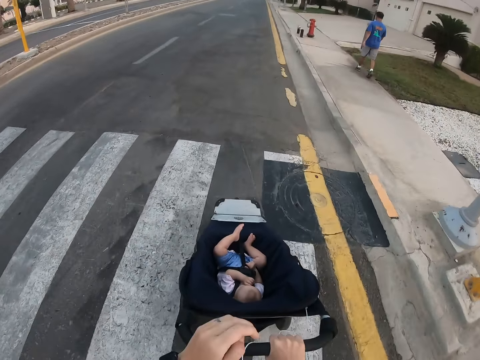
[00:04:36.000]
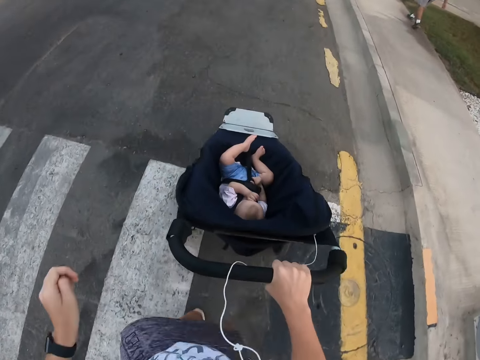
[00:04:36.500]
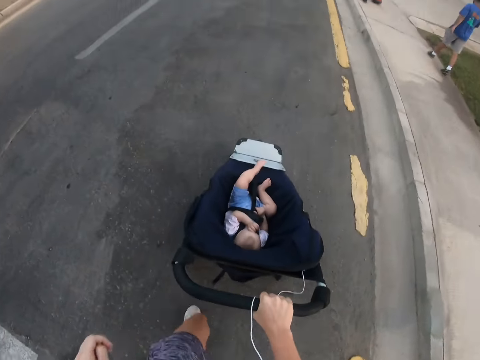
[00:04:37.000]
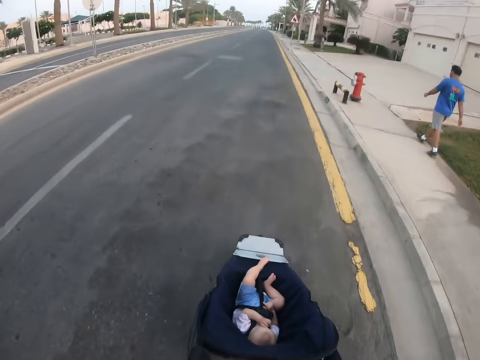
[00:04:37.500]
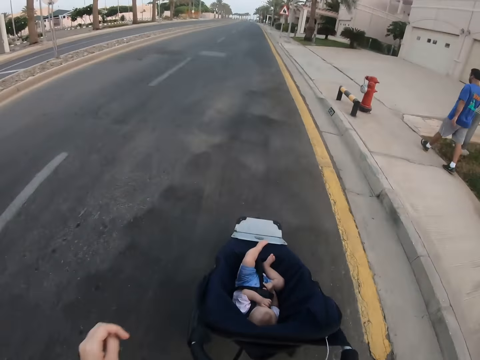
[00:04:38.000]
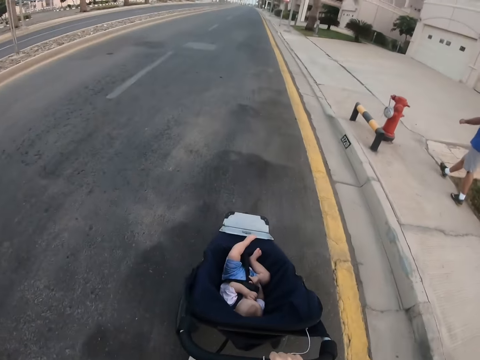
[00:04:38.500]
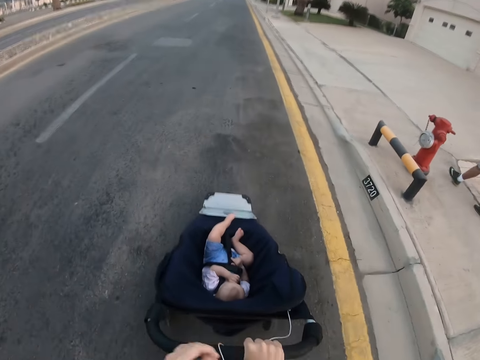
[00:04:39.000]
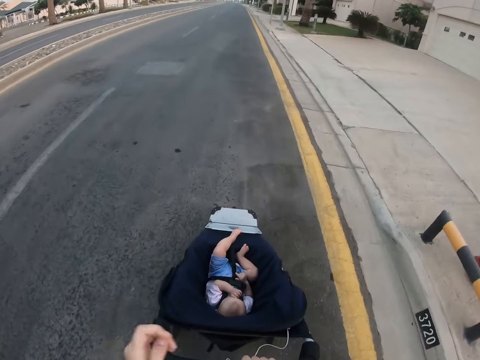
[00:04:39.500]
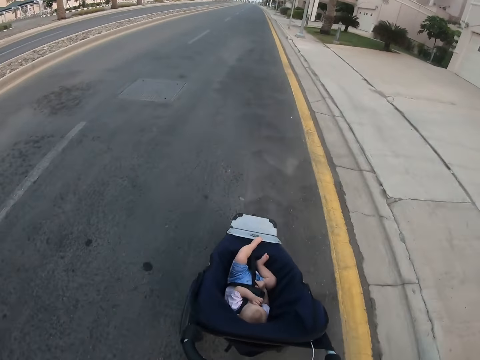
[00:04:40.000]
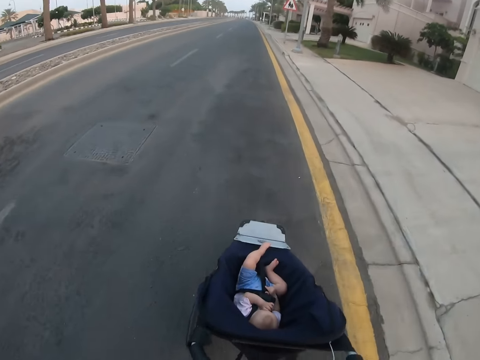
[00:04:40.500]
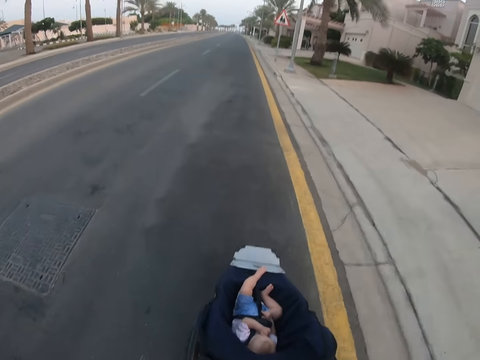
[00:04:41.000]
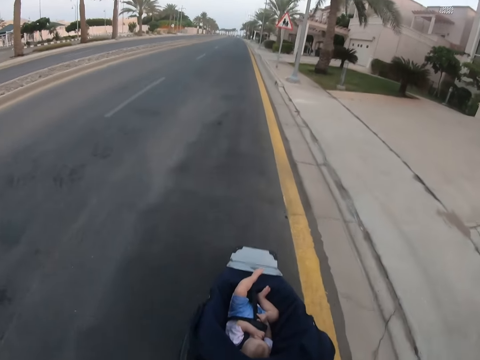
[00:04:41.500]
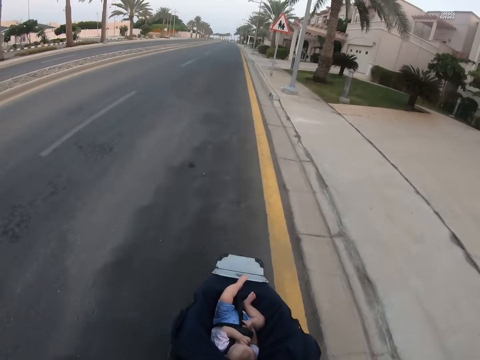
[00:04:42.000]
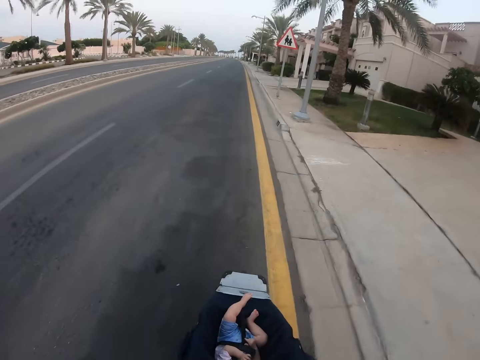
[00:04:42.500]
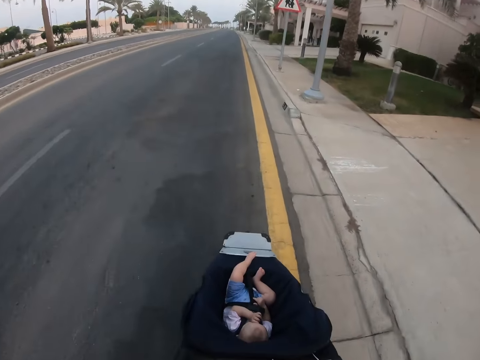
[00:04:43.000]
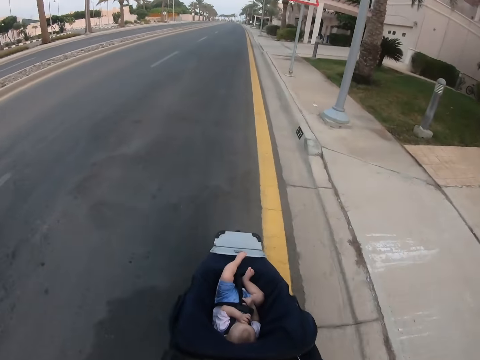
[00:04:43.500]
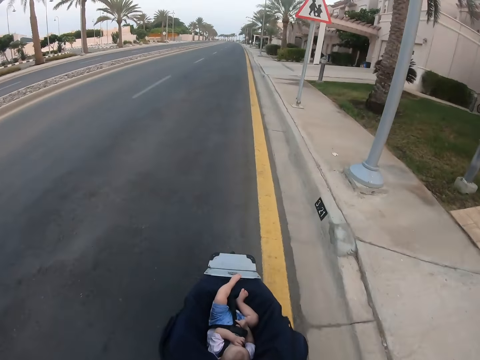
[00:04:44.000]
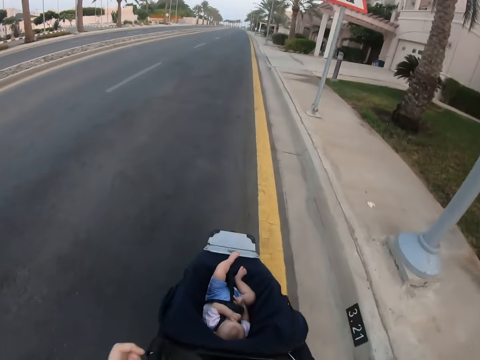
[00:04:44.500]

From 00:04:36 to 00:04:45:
The camera wearer stares at the baby. They push the baby stroller. They stroll past a man. They push the baby stroller.

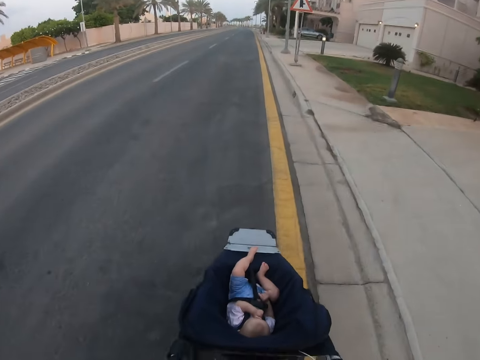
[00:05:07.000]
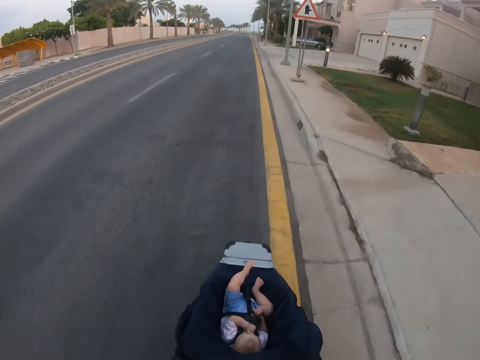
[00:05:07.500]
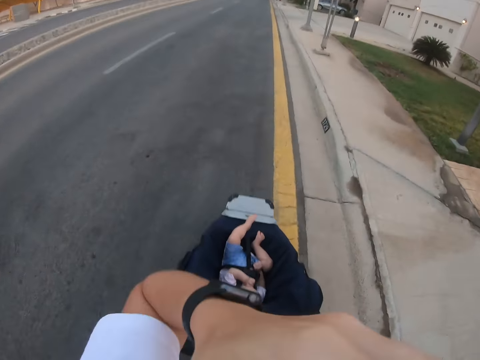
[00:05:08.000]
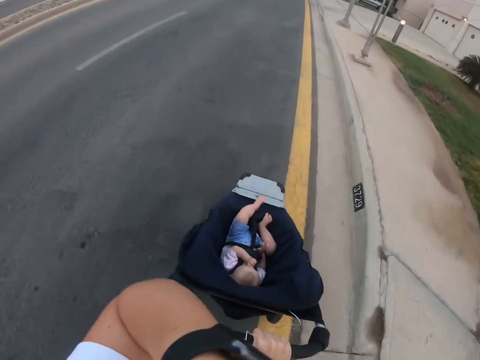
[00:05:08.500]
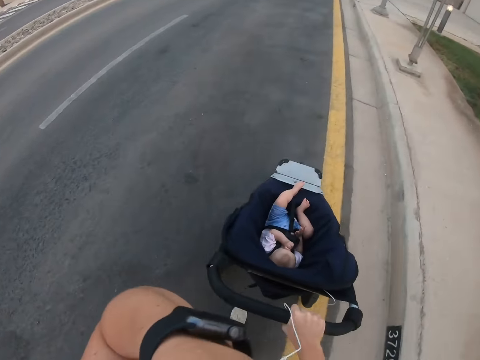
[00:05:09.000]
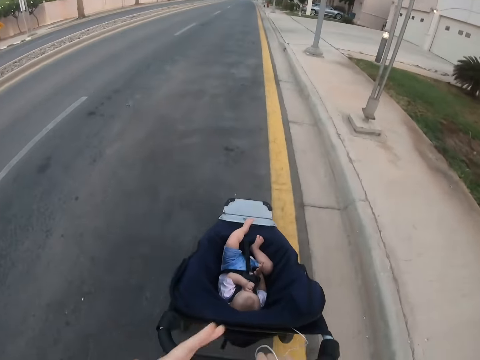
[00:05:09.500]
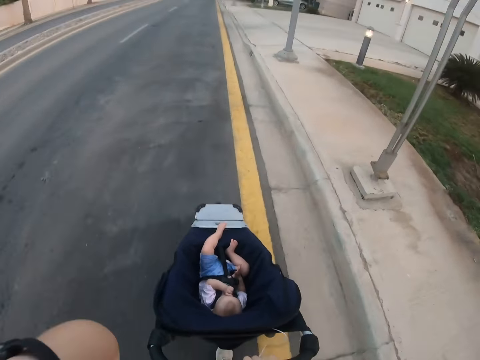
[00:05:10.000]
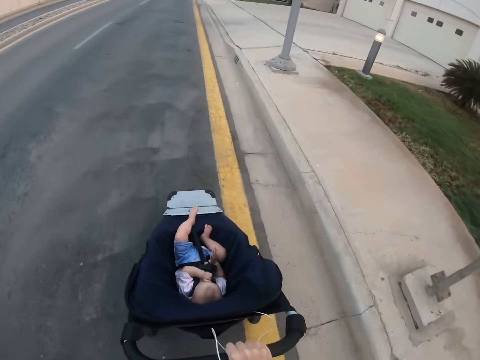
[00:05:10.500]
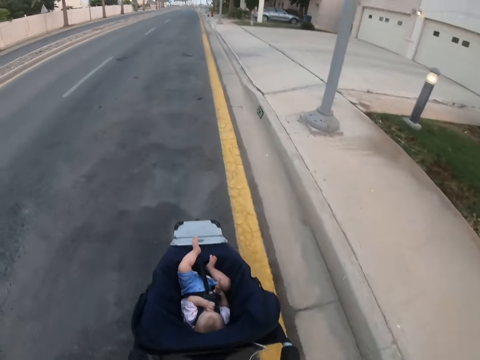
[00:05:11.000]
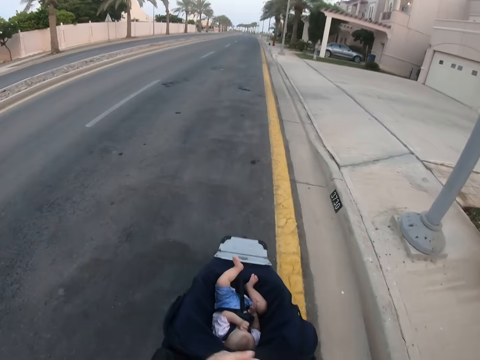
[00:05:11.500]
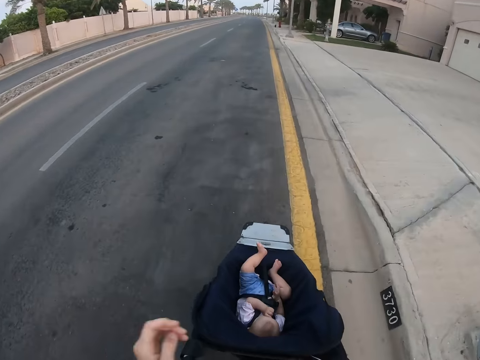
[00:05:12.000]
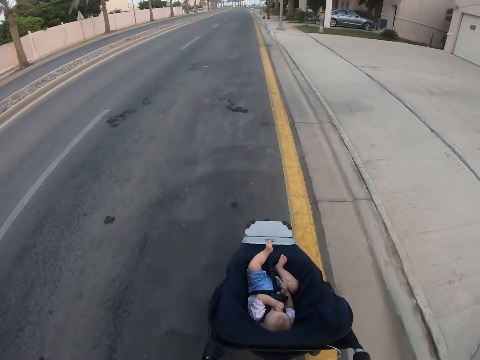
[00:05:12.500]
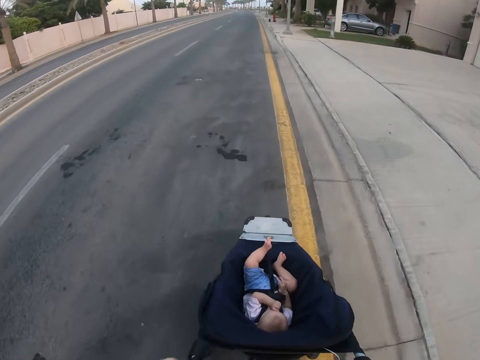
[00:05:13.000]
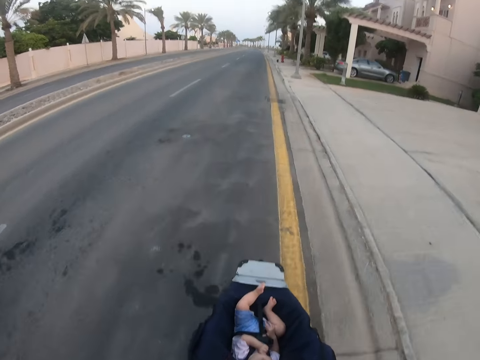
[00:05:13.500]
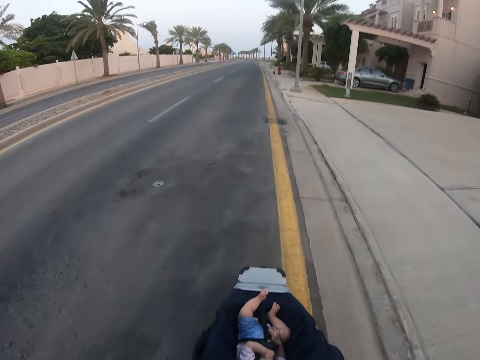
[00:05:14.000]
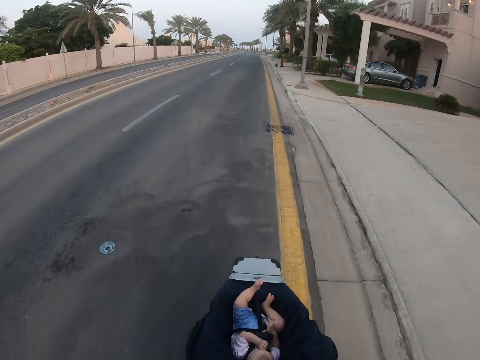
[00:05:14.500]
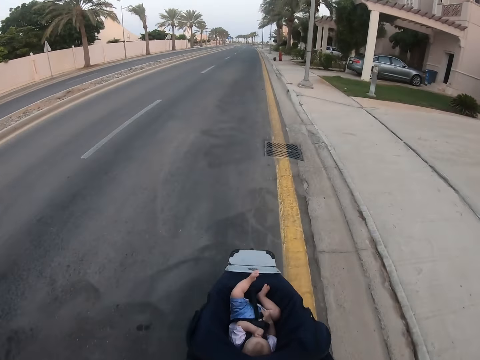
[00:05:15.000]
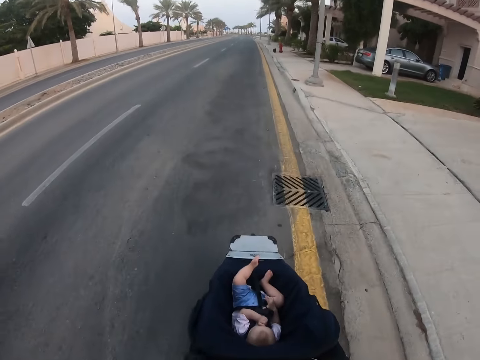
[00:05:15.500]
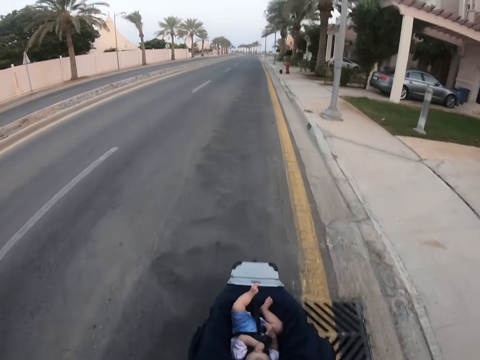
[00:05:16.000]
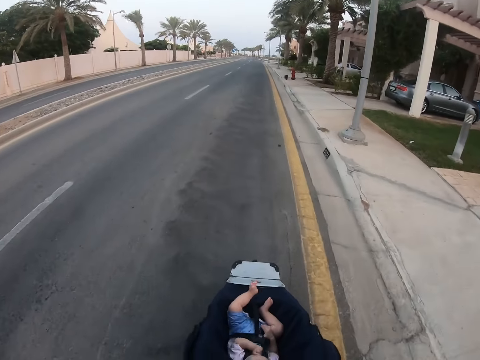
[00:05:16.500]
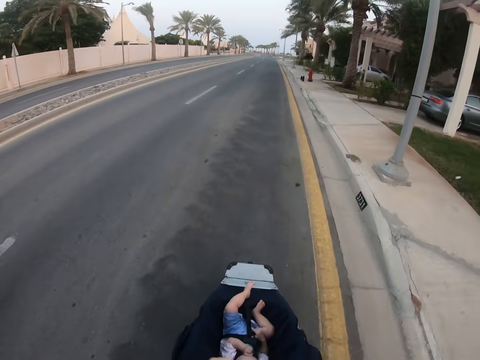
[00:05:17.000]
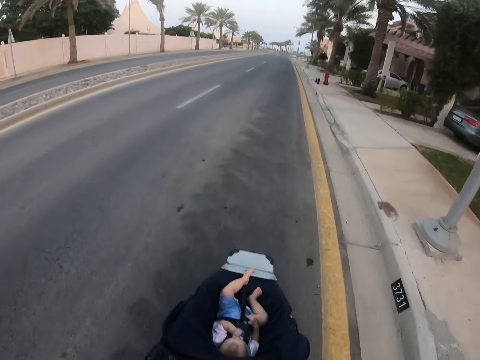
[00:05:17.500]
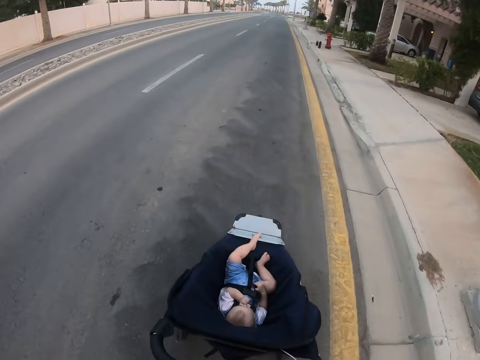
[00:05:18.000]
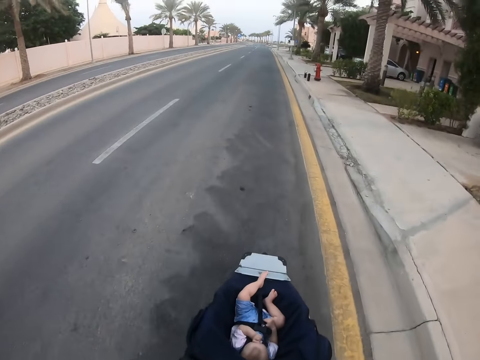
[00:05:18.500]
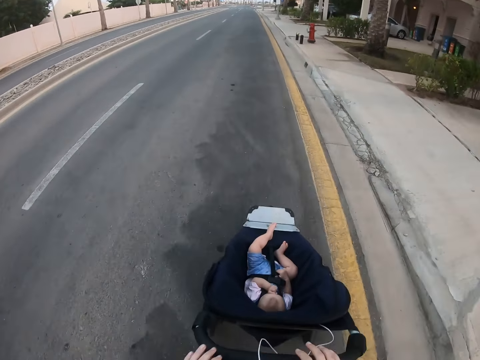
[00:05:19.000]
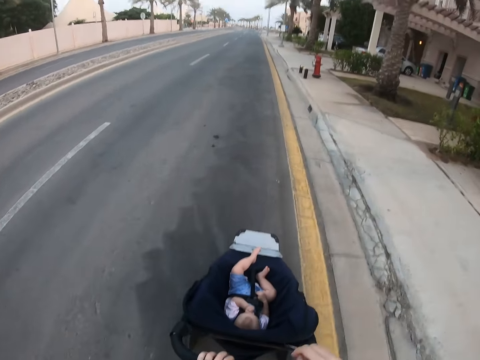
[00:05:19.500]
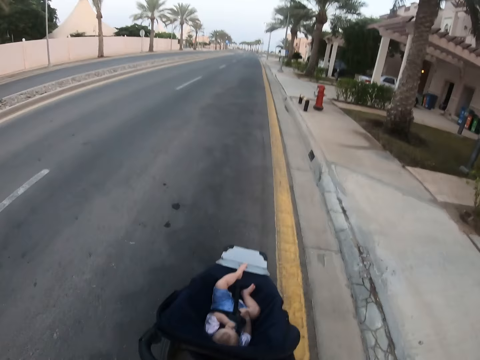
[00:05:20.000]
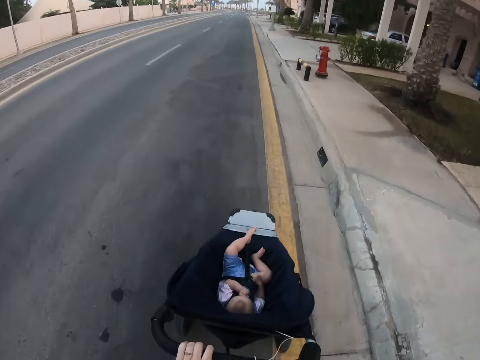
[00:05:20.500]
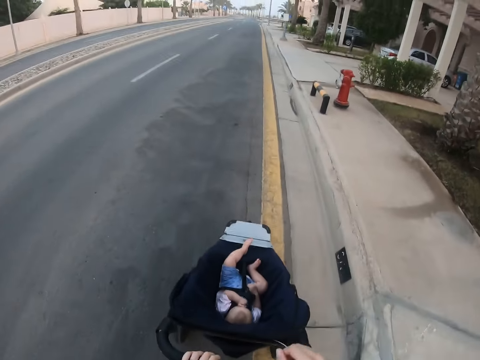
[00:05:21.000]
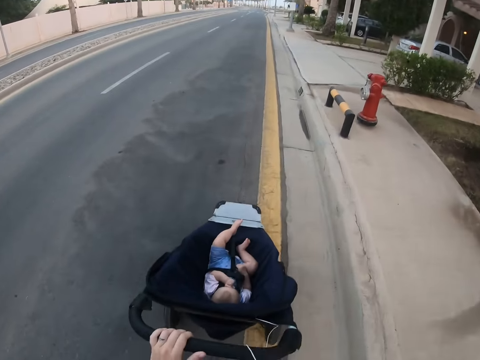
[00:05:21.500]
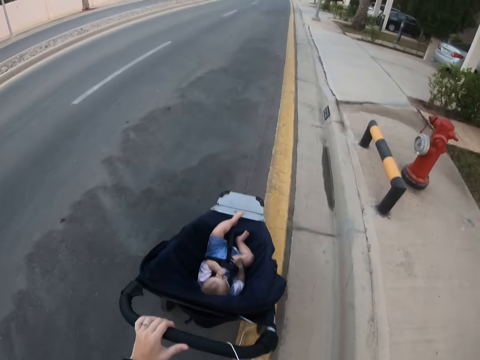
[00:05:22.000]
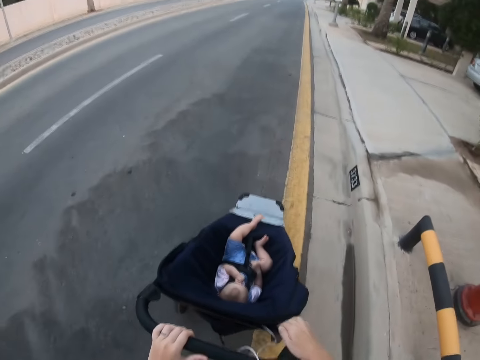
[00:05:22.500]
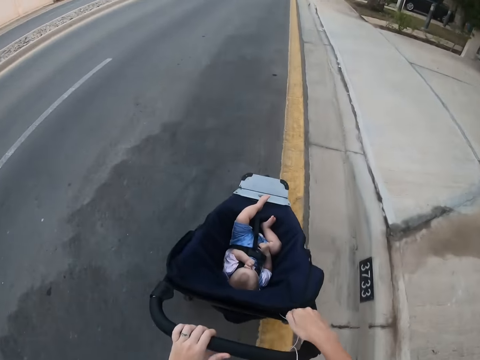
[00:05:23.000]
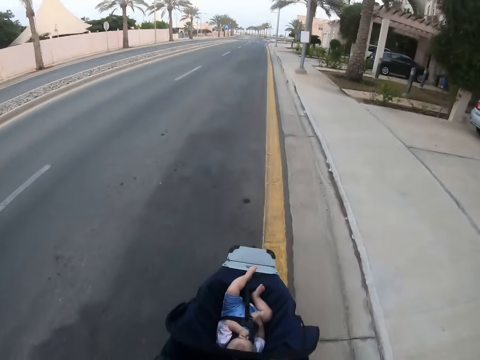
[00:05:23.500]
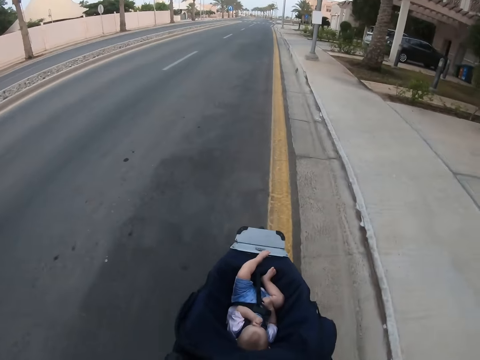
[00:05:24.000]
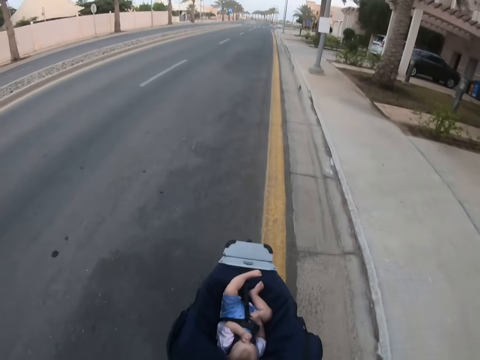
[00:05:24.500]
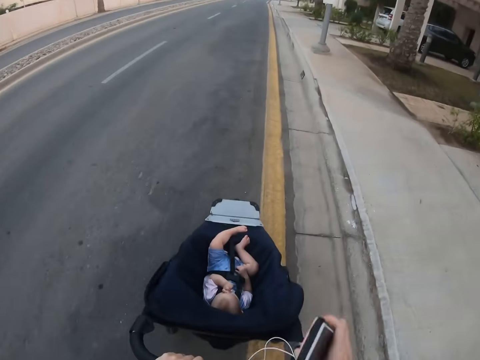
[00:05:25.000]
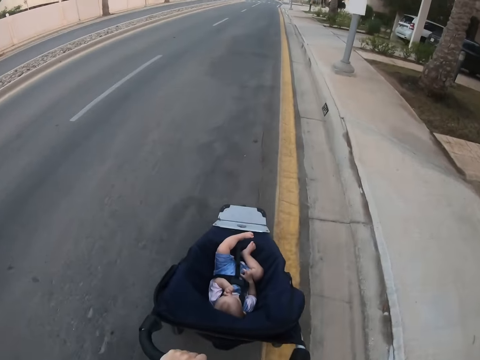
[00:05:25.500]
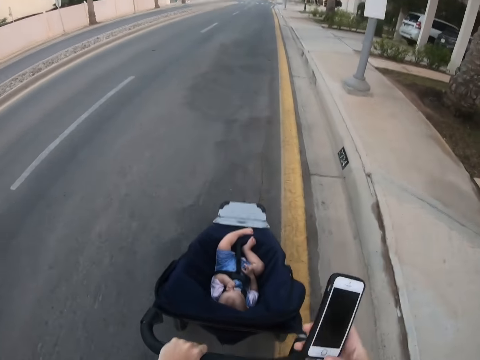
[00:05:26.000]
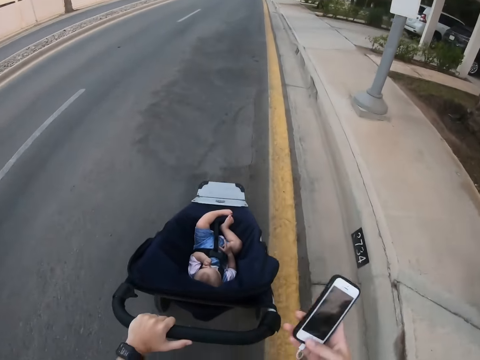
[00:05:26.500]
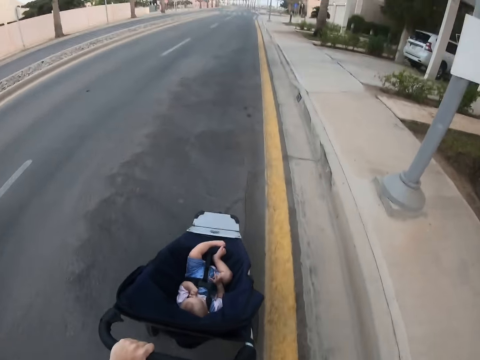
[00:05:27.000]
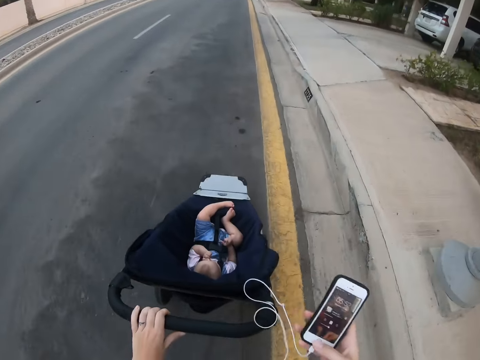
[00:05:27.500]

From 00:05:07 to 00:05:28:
The camera wearer touches his head. He stares at the baby. He pushes the baby stroller. He exchanges his hand to push the stroller. He uses the phone. He takes his phone from the stroller.
